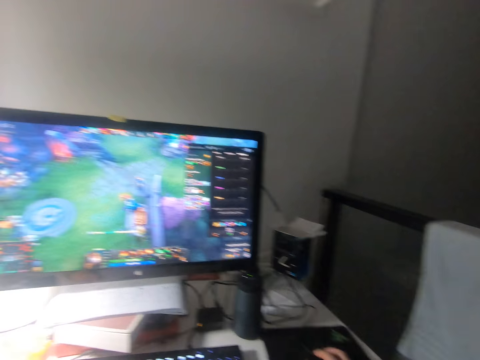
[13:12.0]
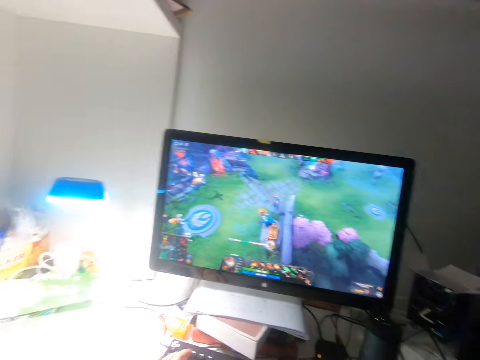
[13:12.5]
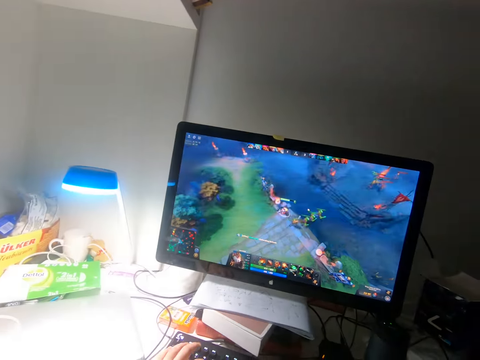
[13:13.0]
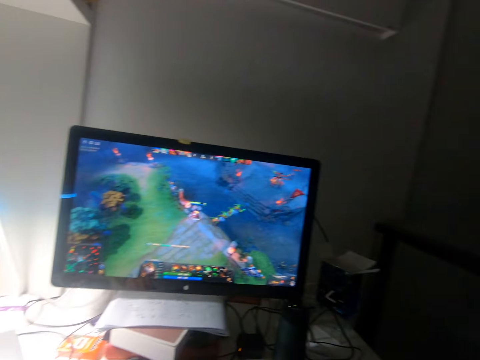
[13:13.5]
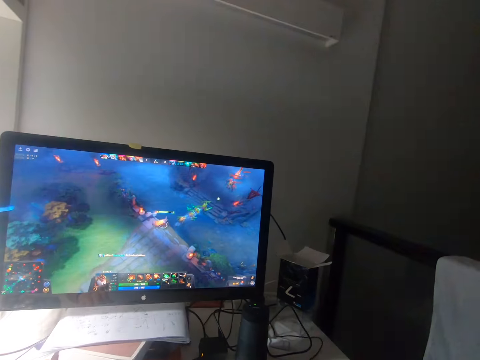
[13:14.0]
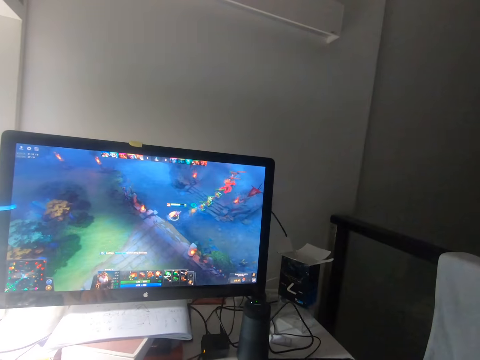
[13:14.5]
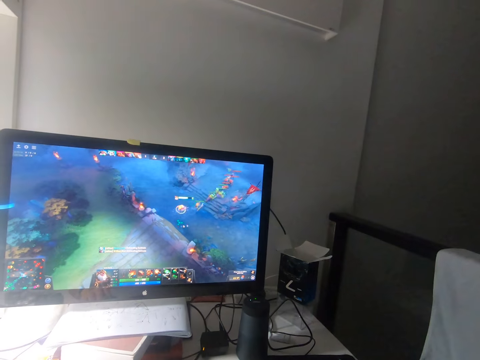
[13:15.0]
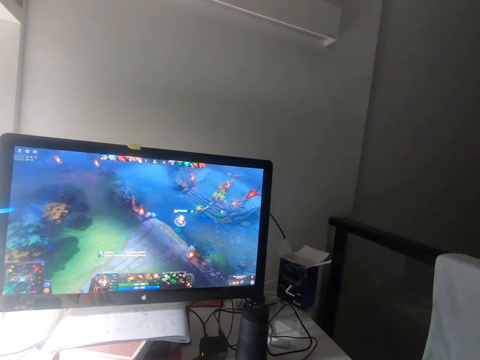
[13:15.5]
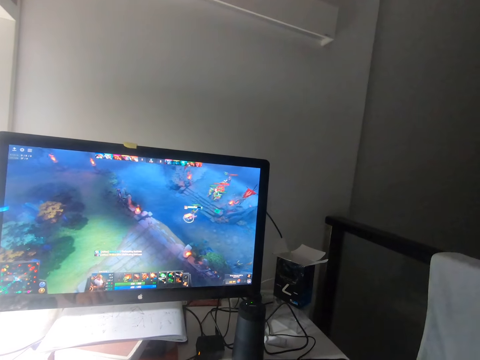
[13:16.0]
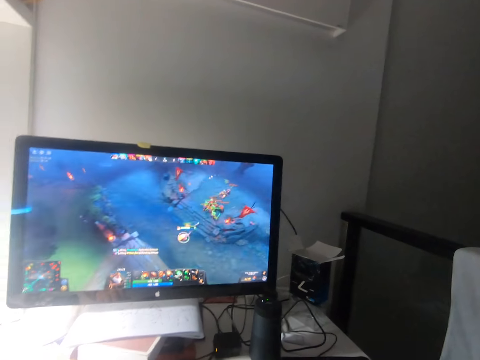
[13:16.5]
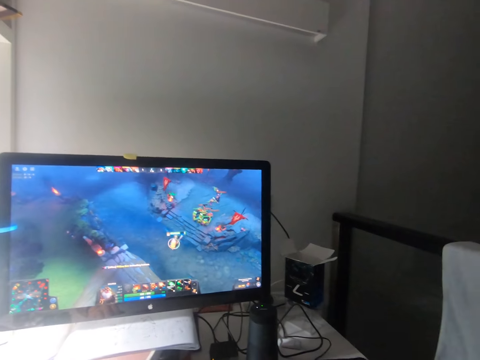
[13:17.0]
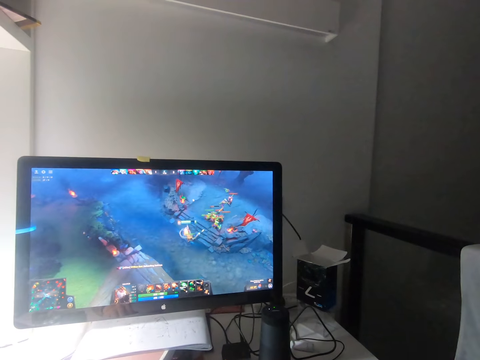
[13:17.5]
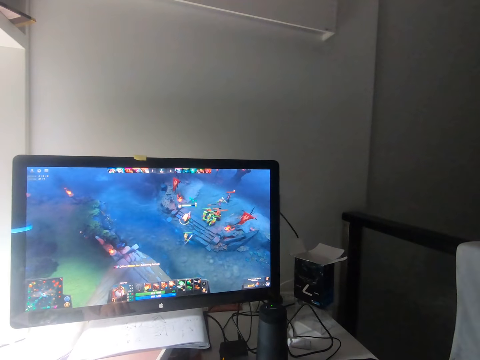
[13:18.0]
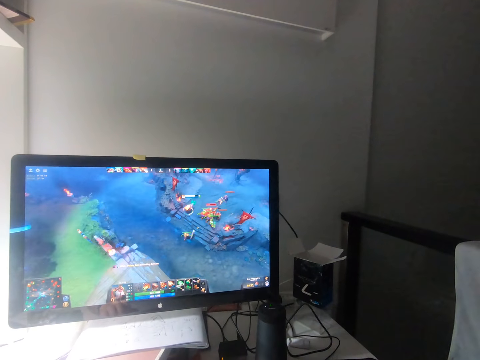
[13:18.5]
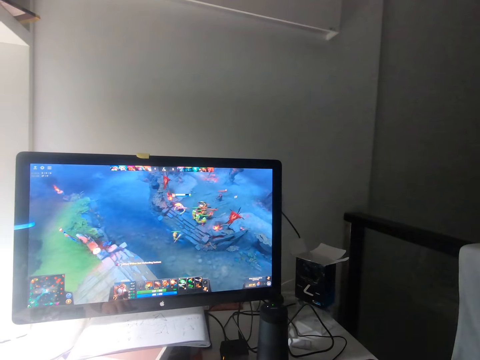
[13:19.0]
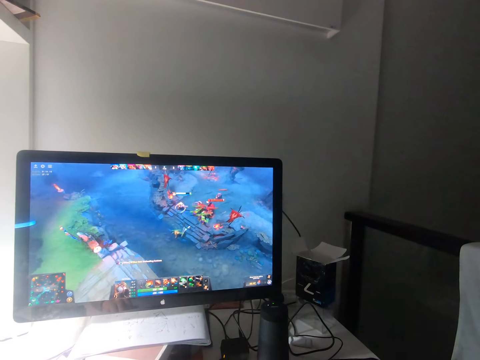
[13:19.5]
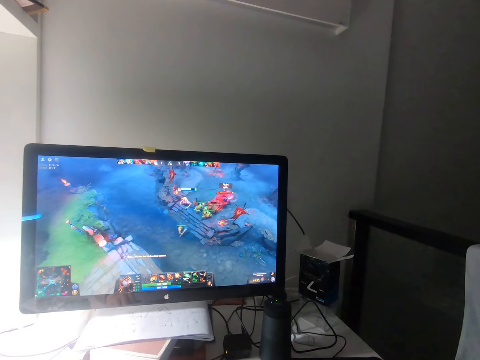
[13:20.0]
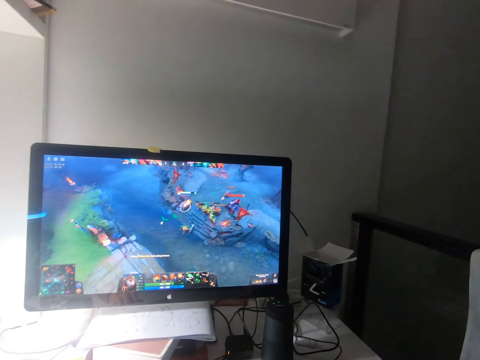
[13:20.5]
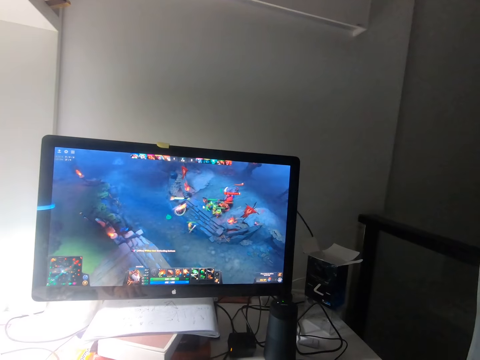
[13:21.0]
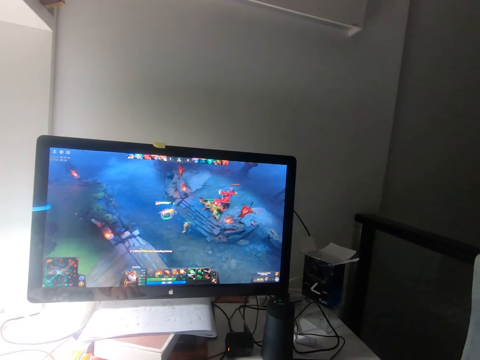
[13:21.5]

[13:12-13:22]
The camera wearer clicks the mouse. They play the game on the screen.

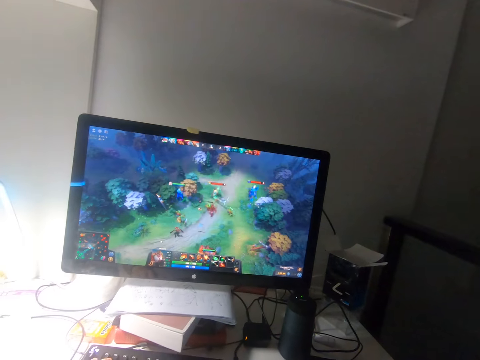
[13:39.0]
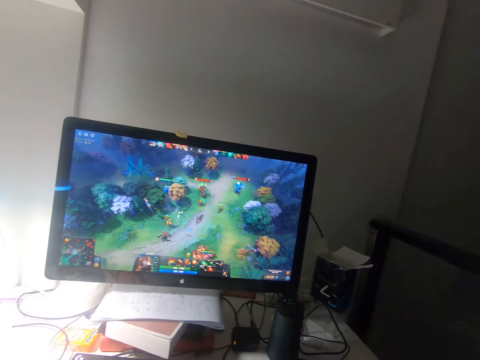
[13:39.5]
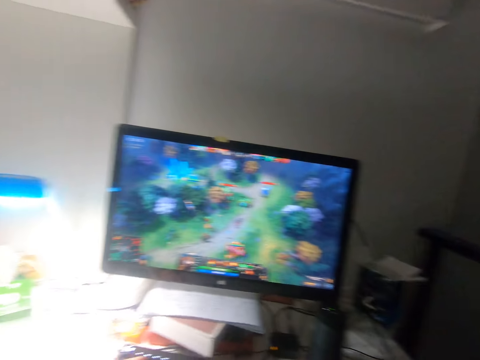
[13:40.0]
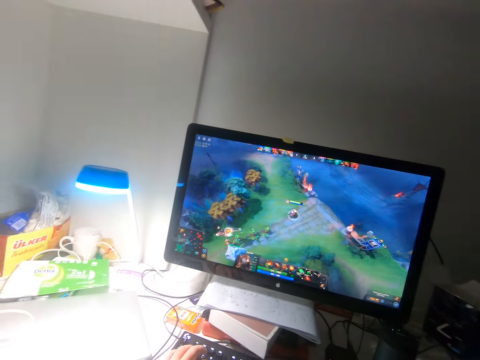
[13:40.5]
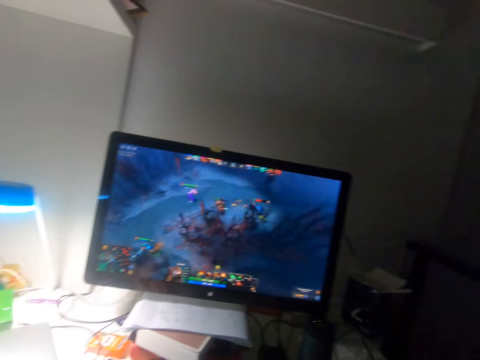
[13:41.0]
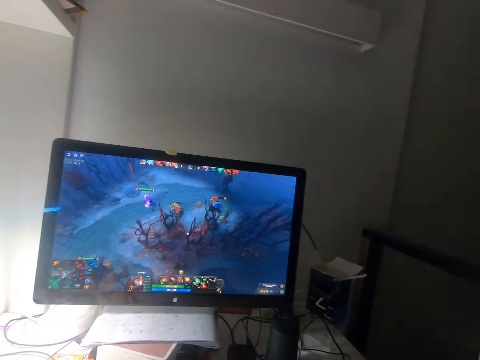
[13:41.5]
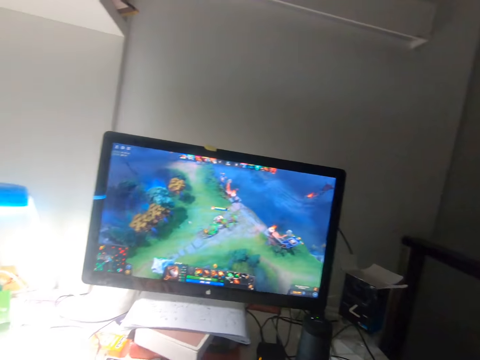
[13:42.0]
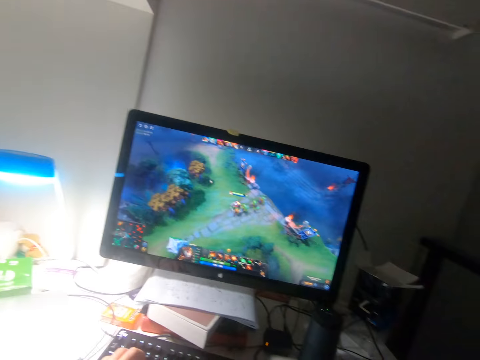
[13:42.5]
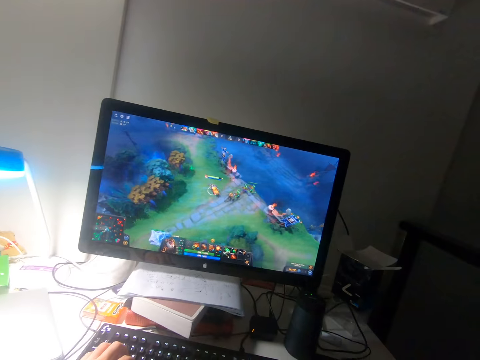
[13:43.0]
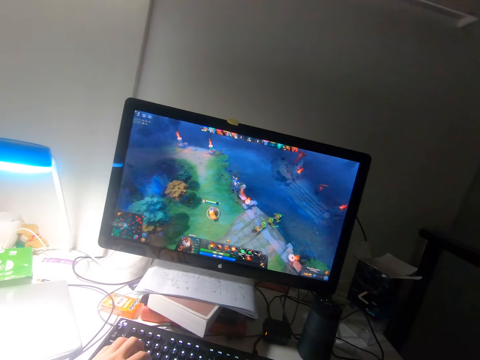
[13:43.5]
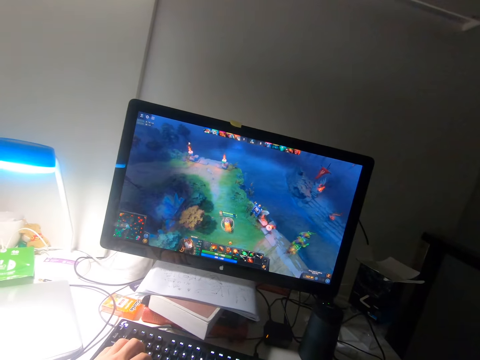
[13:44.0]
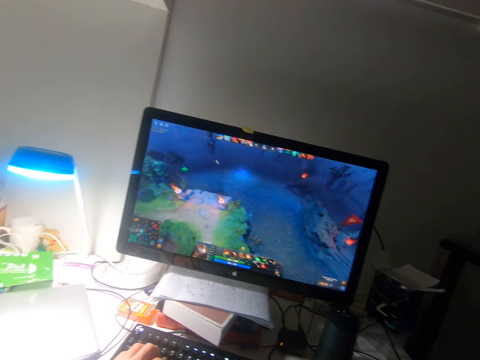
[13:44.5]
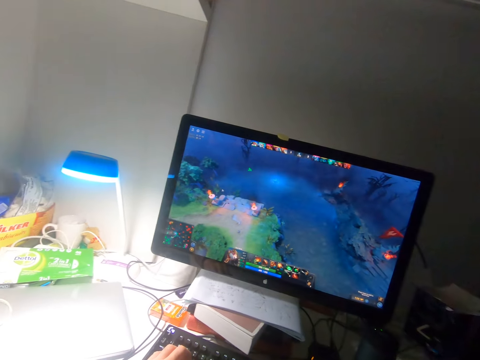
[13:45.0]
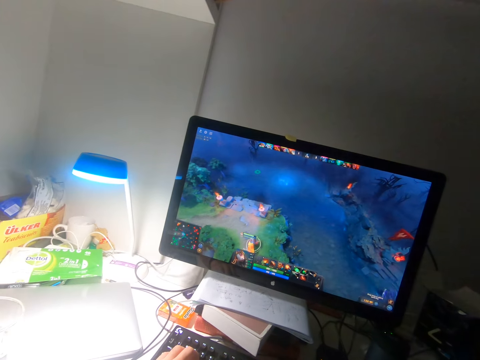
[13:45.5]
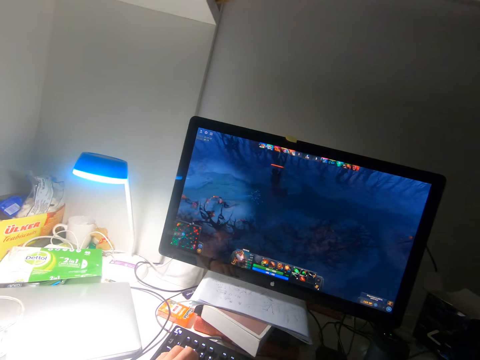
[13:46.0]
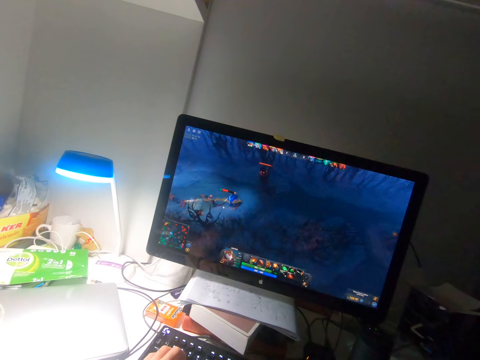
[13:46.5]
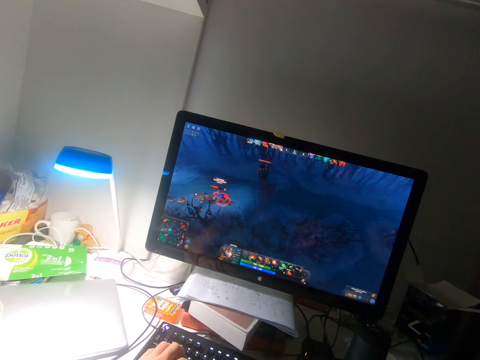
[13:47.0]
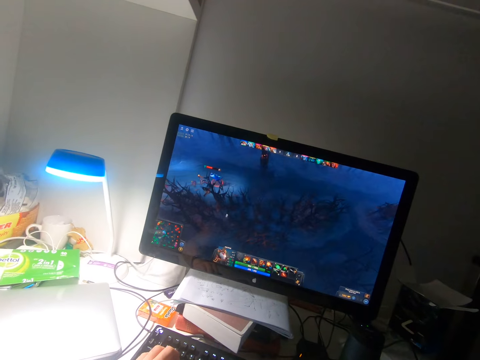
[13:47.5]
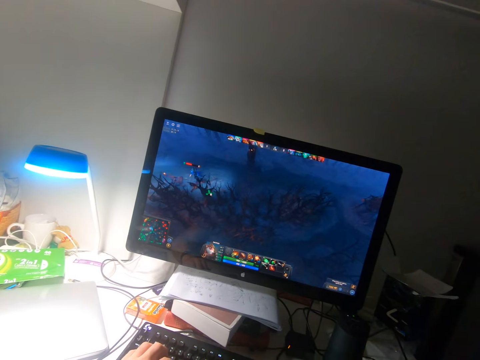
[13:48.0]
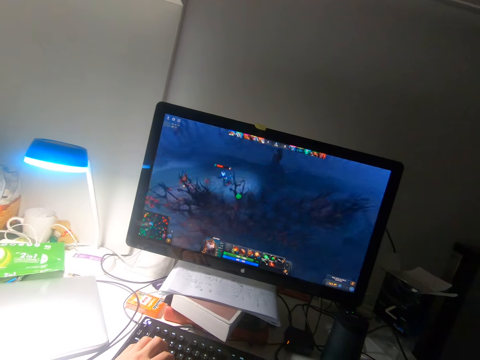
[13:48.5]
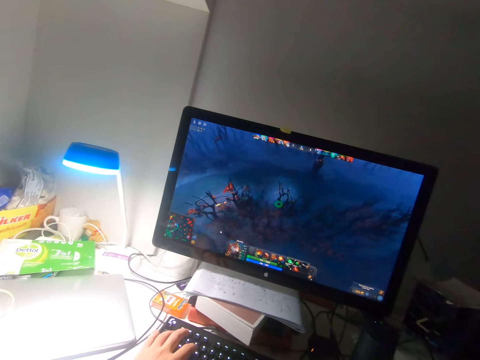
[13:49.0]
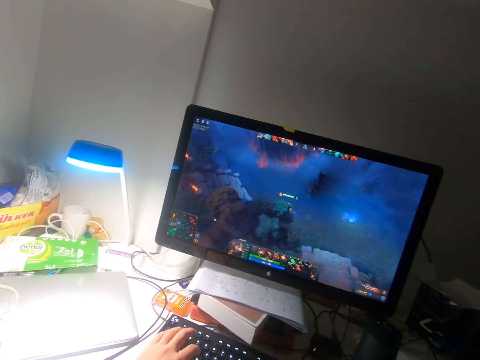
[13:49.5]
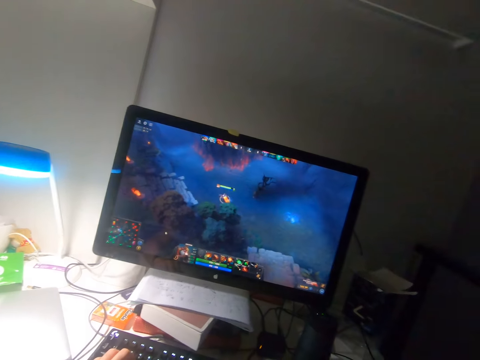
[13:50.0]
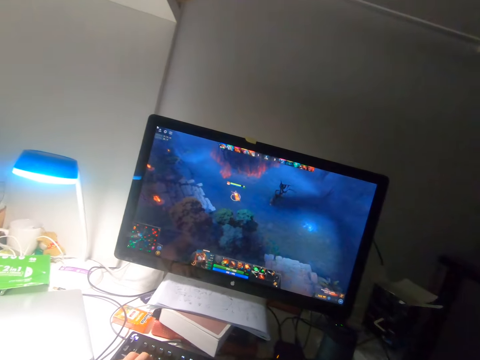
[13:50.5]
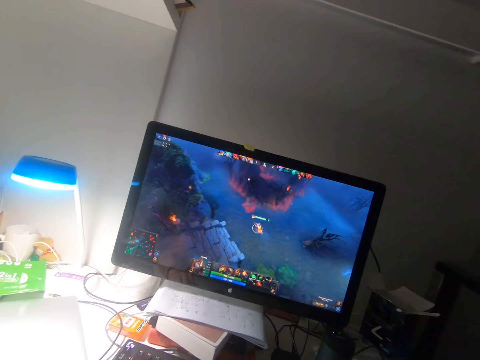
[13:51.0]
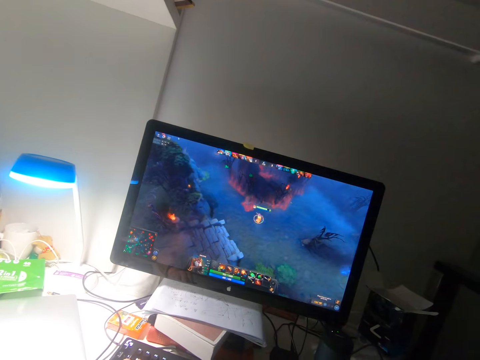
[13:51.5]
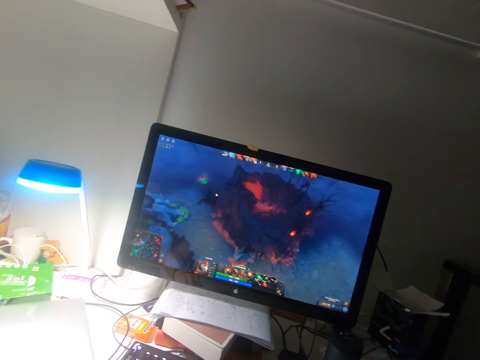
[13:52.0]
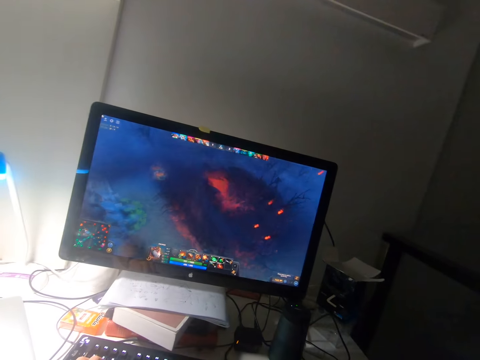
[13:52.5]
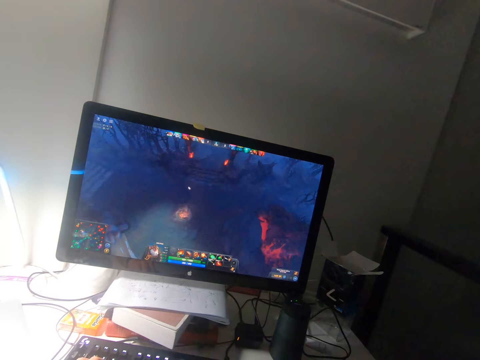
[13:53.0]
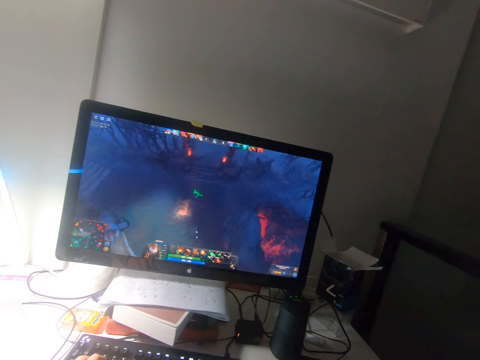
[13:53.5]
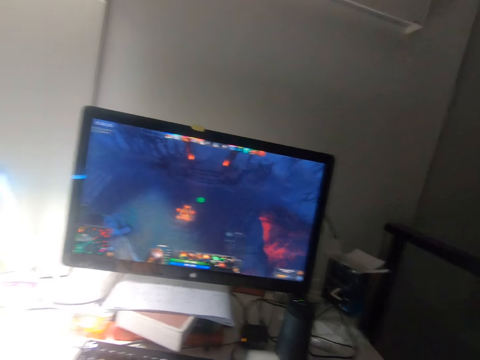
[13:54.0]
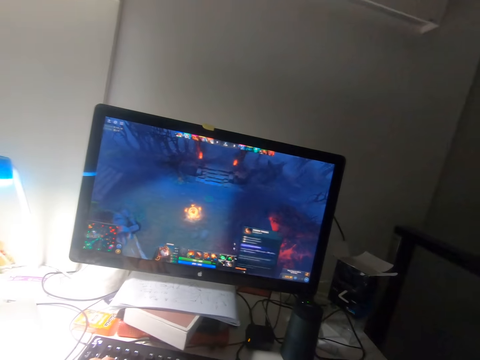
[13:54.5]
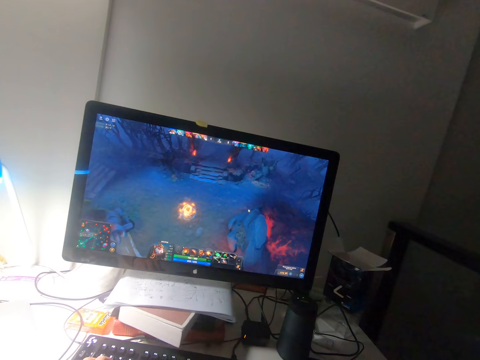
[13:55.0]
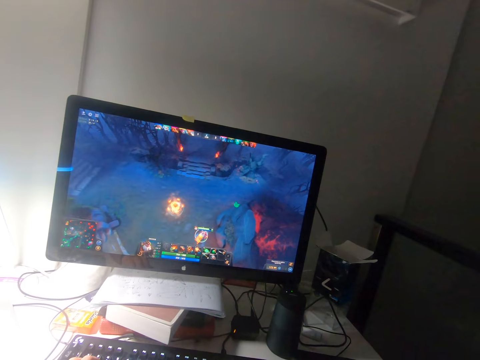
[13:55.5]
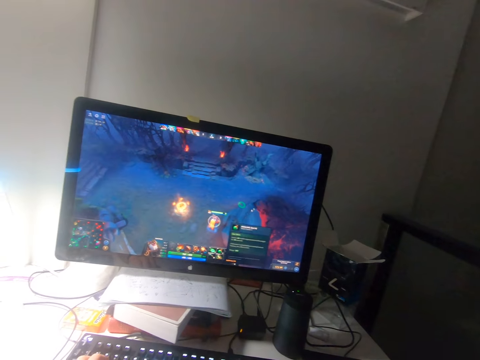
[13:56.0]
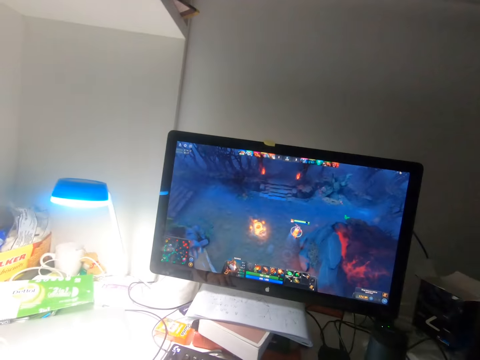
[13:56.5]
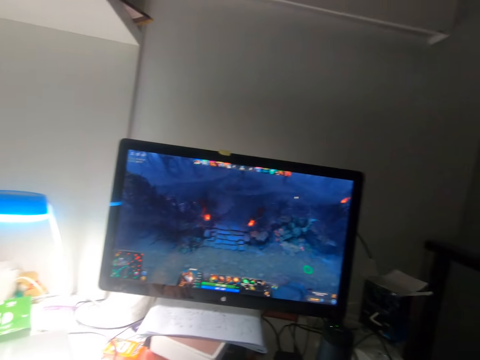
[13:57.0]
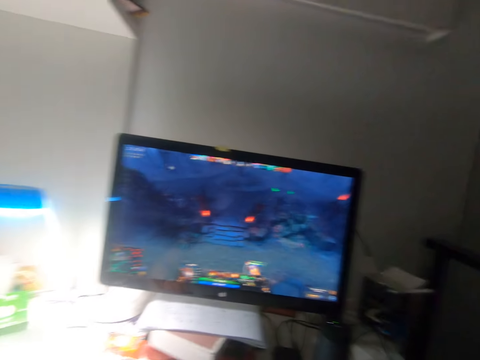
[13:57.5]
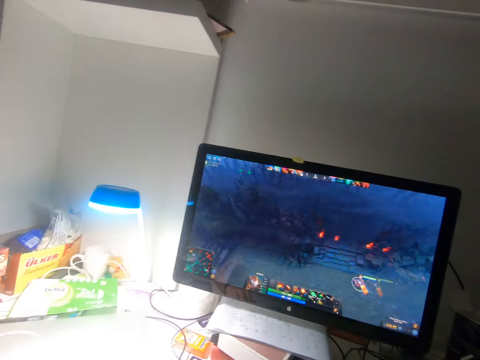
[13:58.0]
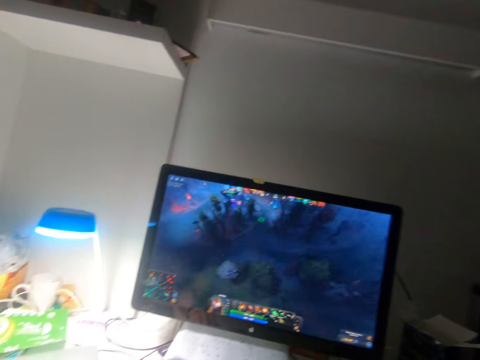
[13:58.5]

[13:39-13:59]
The camera wearer presses the keys of the keyboard on the table with his left hand. He presses them repeatedly. He plays the game on the screen.
